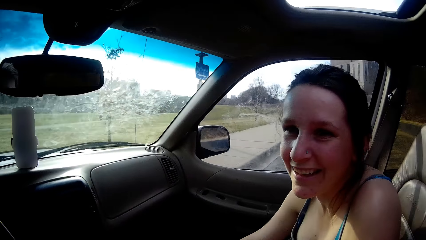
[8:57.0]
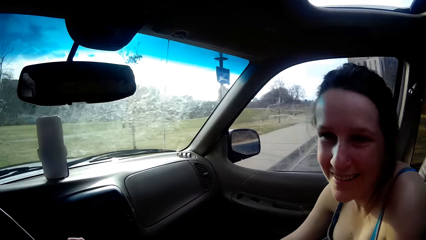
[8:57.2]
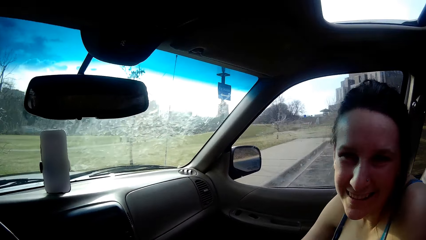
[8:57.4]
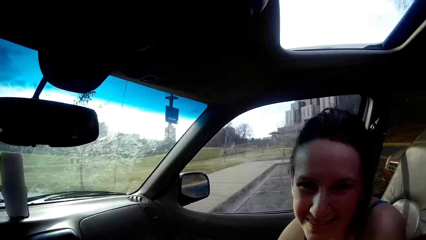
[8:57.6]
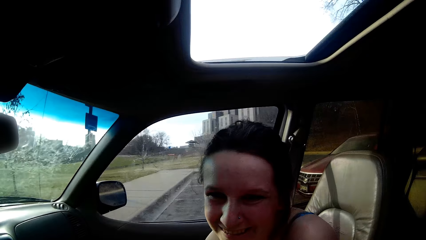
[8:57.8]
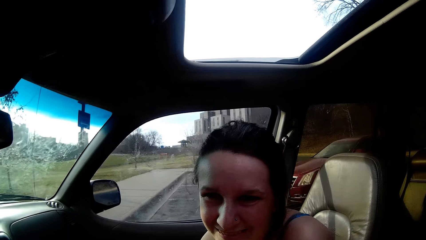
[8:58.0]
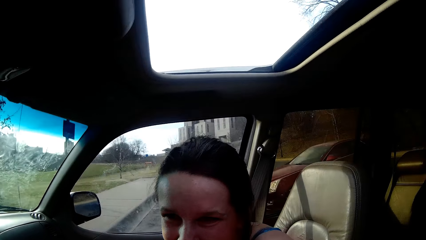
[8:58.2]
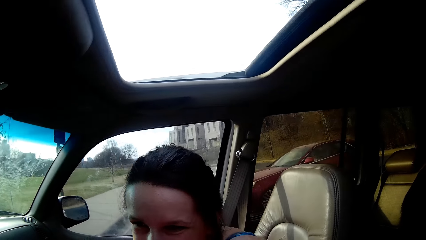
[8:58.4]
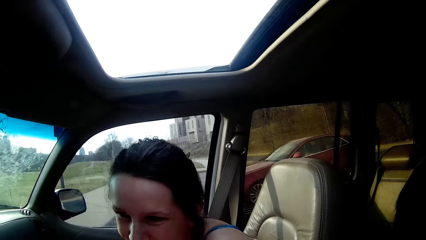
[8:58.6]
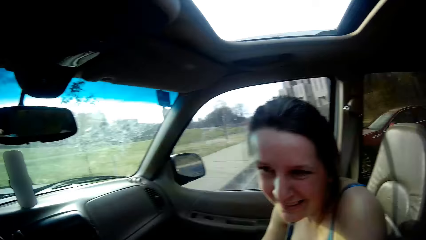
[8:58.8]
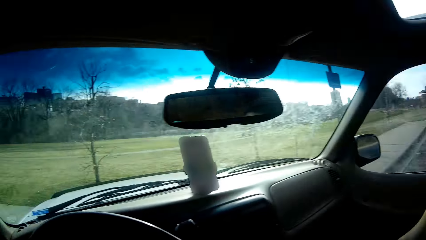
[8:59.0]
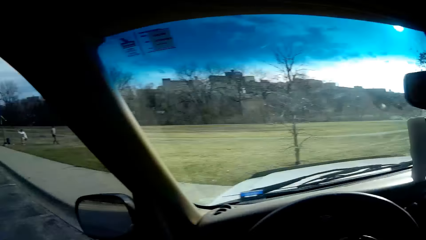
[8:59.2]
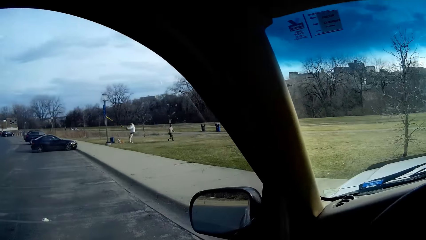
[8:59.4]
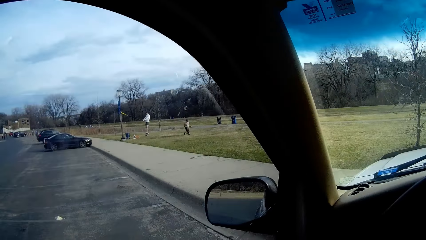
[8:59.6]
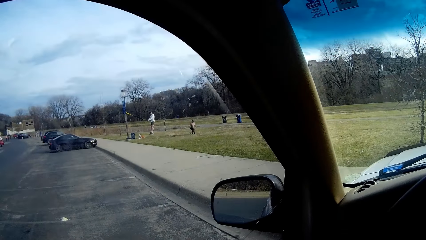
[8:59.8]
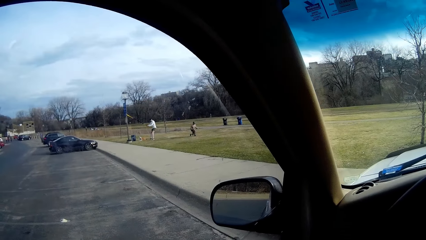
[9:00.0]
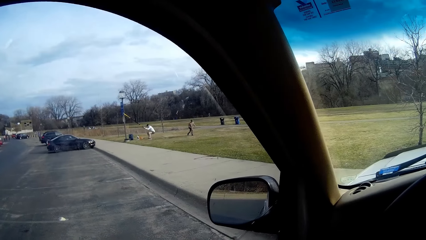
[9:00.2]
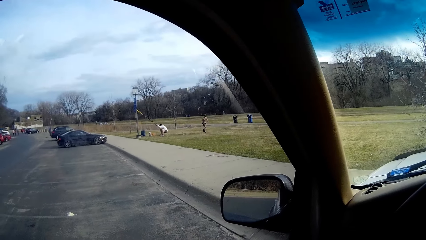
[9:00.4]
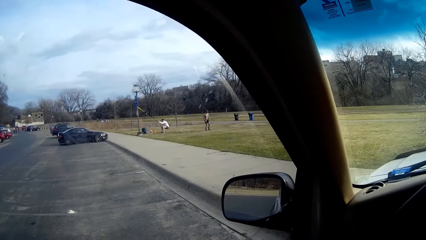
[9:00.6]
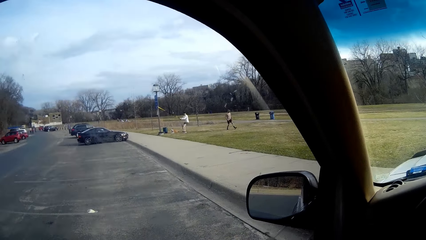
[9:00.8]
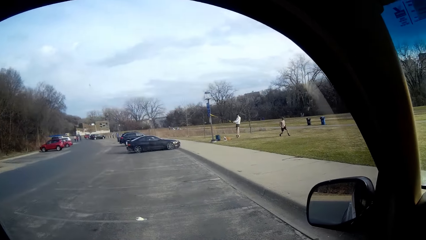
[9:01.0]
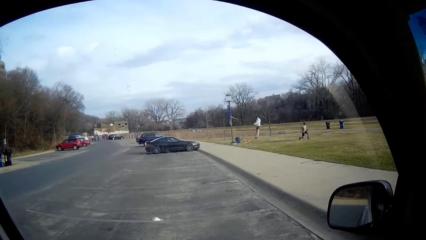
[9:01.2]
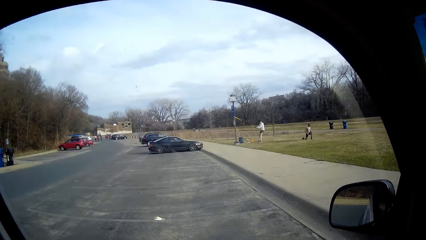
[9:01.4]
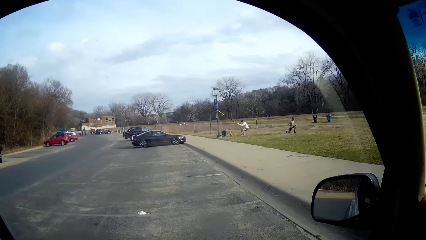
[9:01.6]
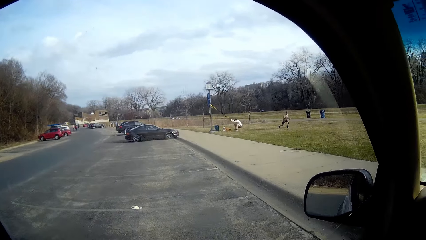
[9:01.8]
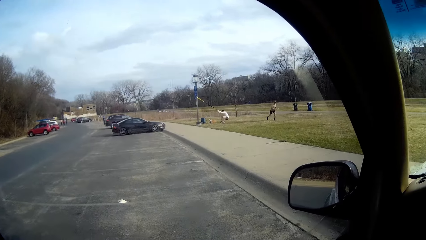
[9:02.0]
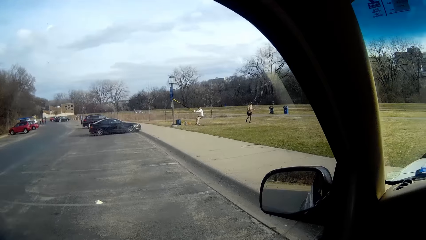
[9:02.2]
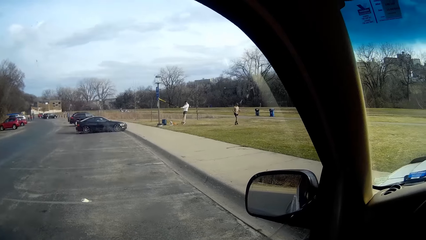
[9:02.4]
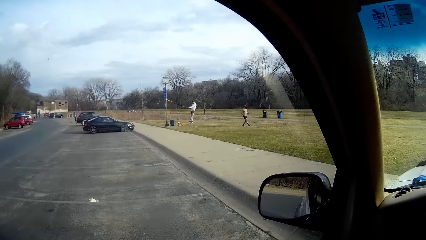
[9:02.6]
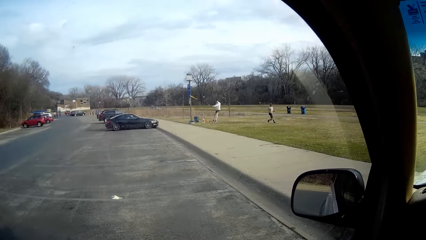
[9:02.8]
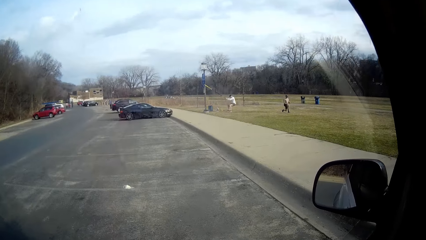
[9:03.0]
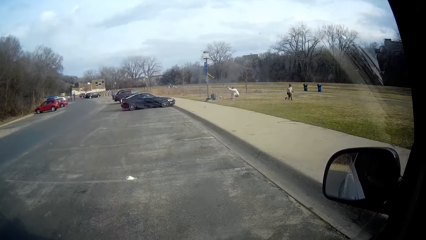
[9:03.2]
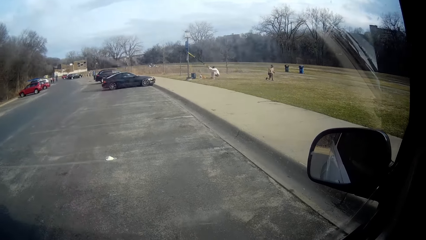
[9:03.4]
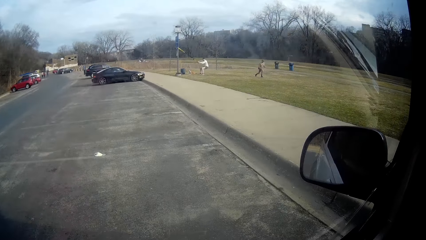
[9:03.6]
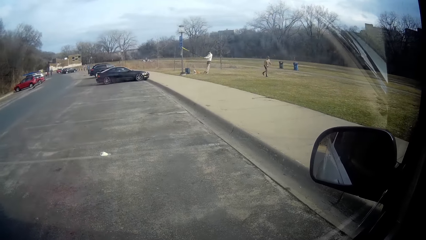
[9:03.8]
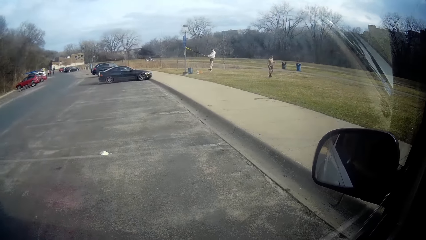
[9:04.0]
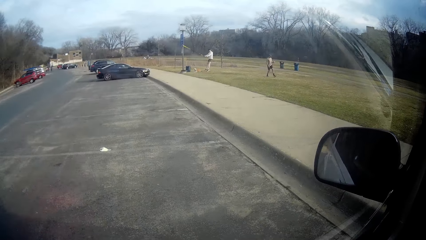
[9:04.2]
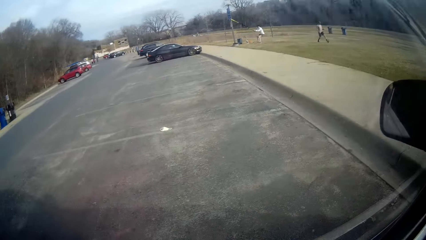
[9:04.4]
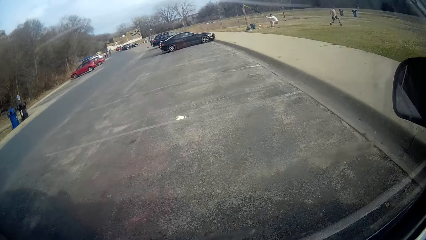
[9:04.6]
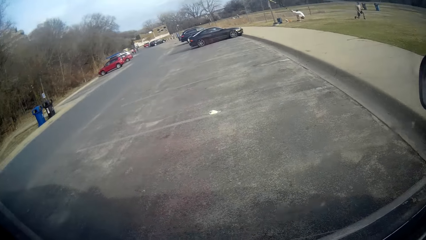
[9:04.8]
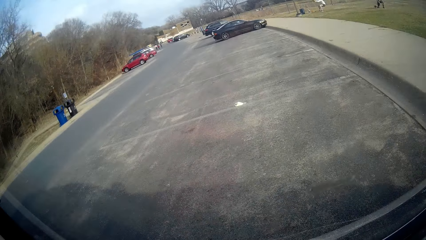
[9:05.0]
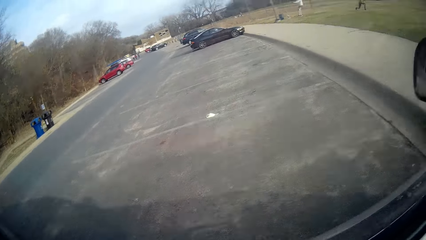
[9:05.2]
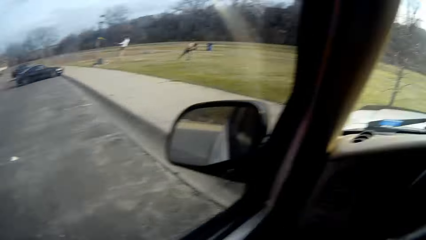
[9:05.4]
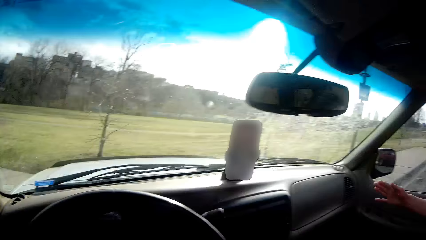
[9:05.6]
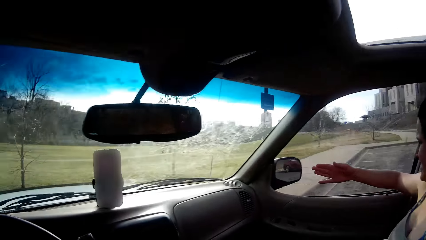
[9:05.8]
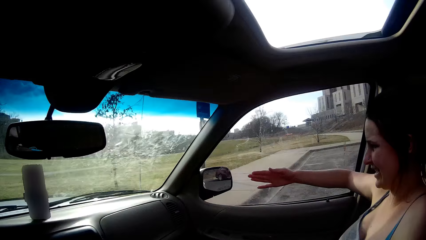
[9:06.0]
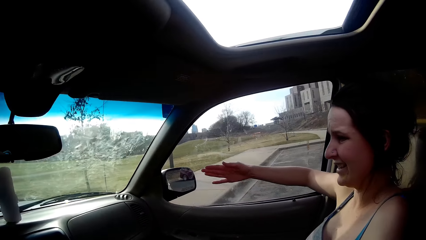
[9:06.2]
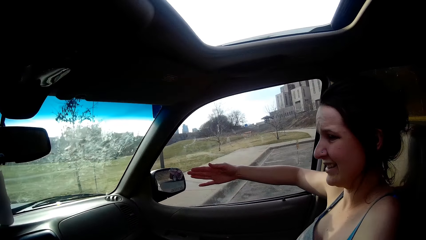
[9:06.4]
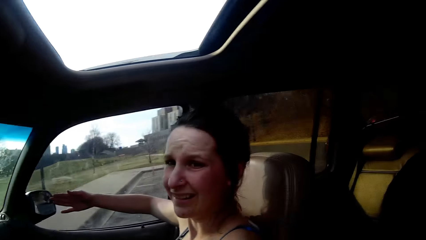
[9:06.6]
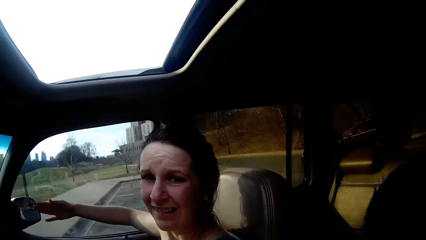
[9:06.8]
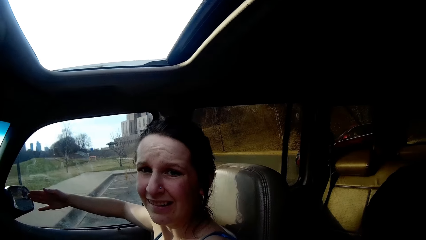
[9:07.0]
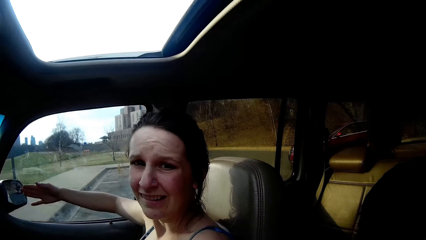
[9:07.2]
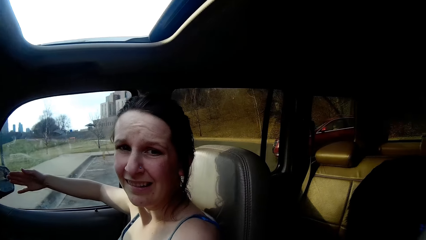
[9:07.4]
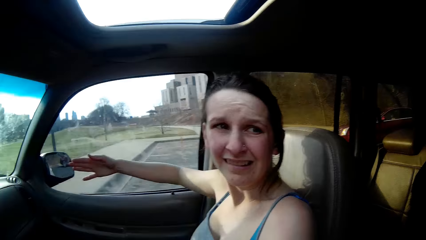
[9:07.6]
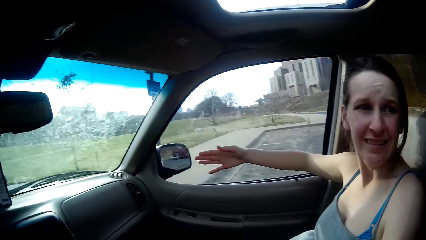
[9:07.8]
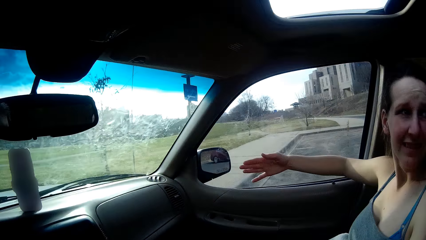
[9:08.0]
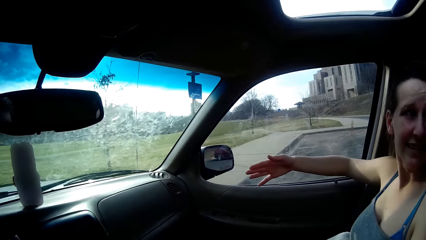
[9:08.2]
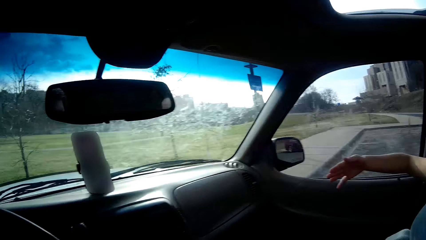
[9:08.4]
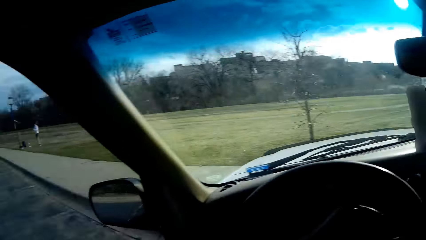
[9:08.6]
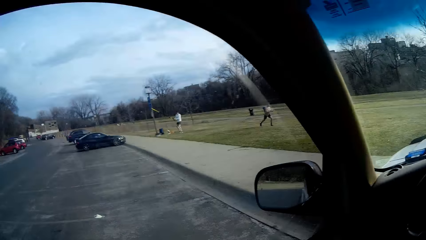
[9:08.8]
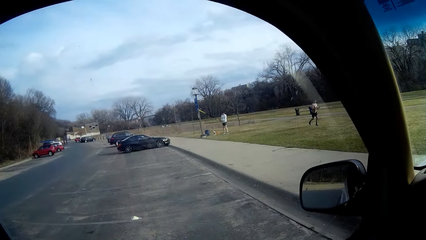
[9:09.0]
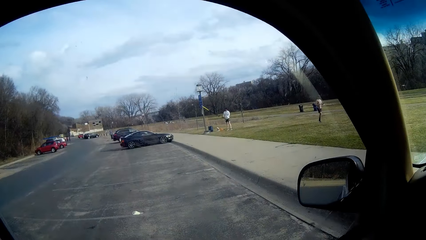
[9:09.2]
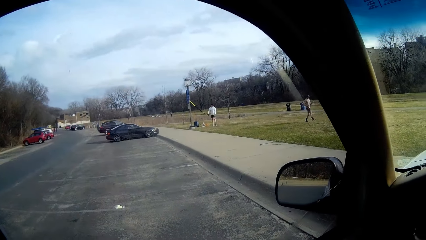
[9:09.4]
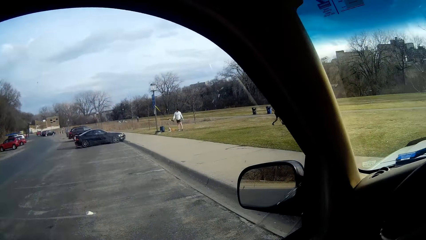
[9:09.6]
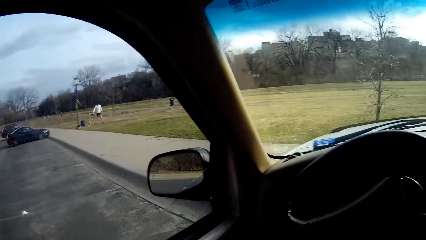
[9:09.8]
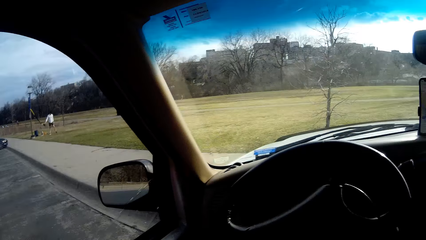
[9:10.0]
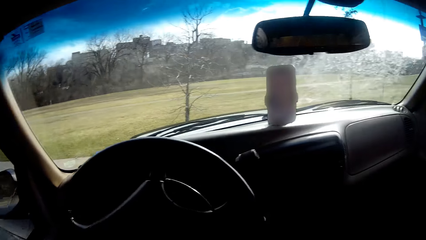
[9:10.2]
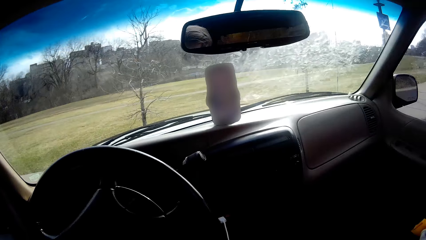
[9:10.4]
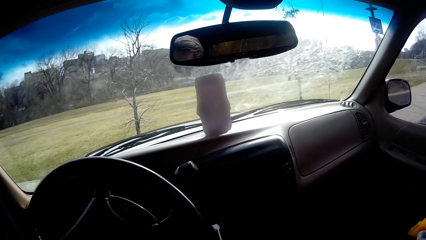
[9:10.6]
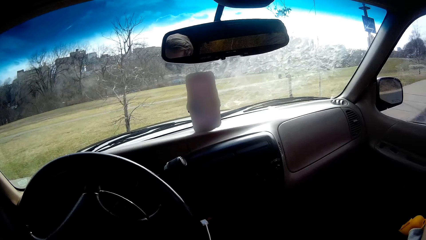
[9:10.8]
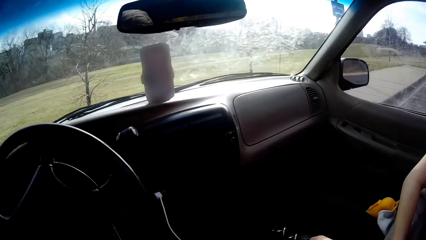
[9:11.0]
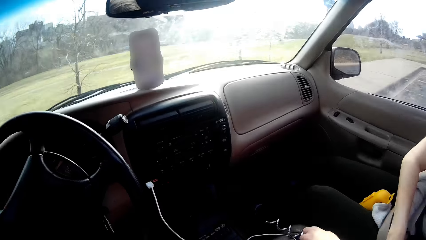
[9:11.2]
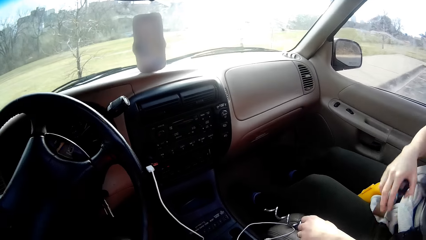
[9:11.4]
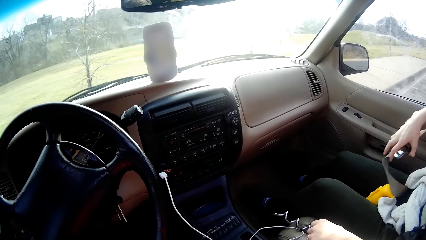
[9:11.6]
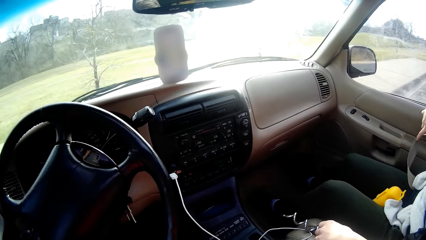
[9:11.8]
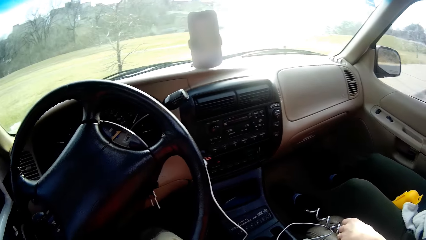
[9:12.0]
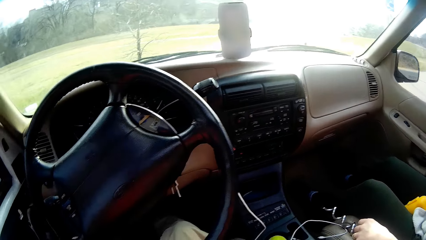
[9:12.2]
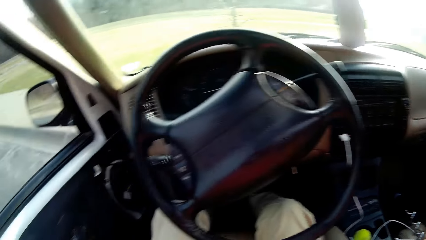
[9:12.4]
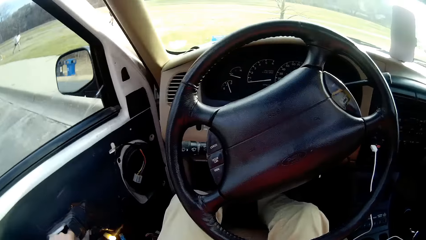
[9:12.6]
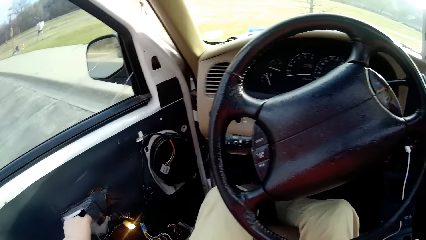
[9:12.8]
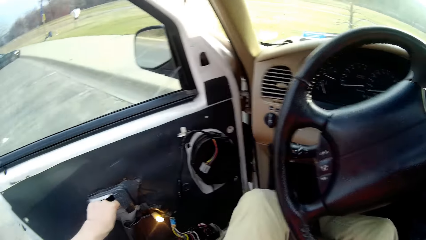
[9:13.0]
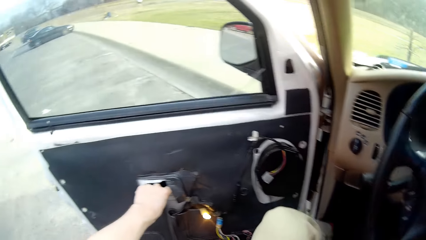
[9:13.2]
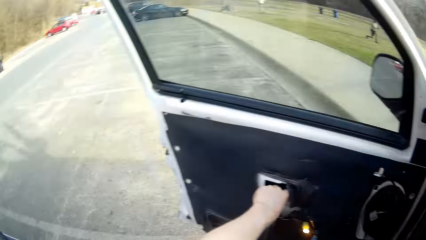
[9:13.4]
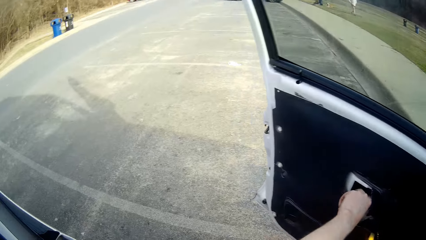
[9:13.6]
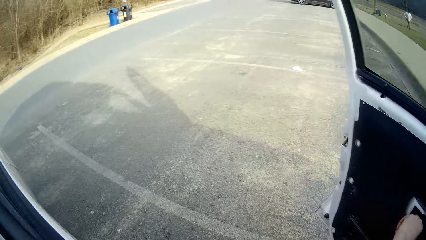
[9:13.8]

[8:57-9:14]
A person stares outside. The camera wearer drives the car on the road. They open the door.
